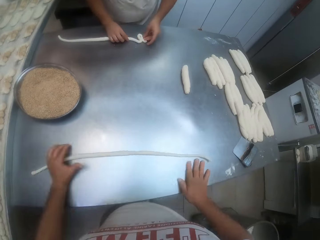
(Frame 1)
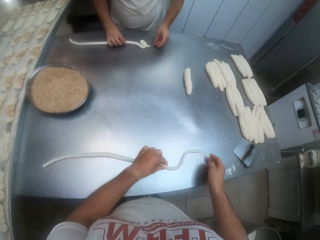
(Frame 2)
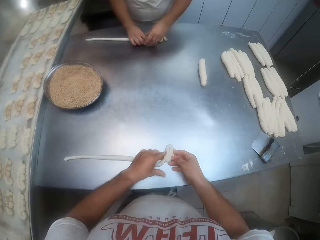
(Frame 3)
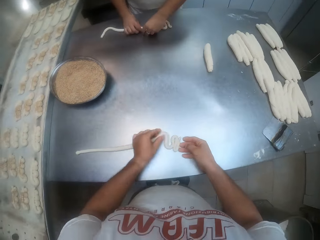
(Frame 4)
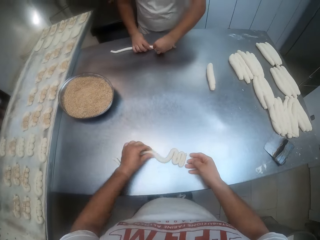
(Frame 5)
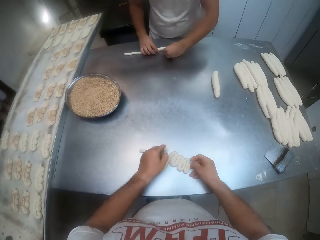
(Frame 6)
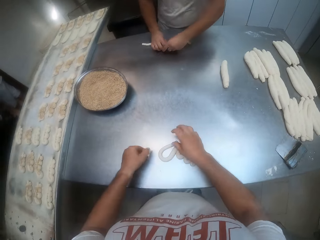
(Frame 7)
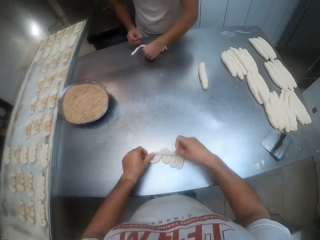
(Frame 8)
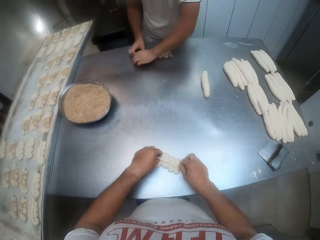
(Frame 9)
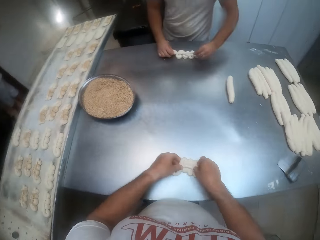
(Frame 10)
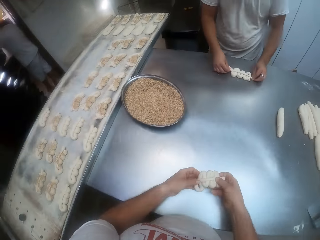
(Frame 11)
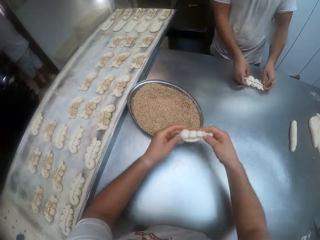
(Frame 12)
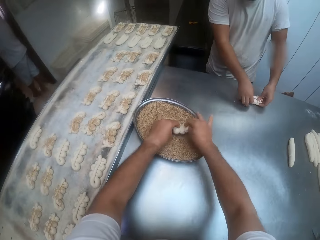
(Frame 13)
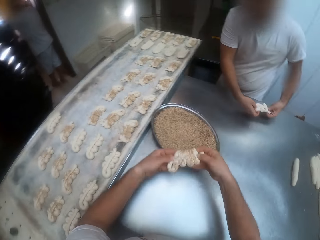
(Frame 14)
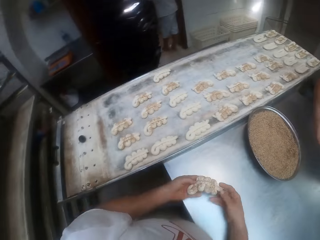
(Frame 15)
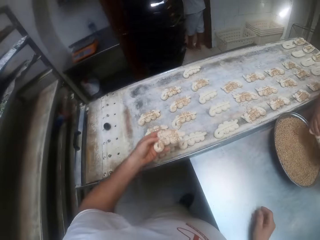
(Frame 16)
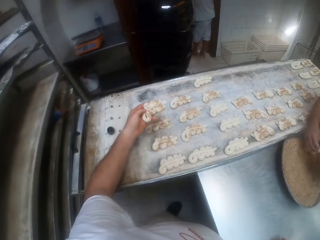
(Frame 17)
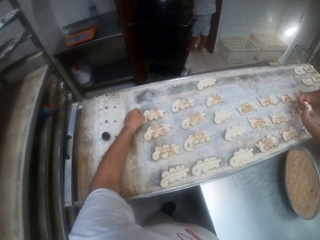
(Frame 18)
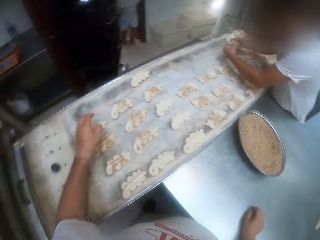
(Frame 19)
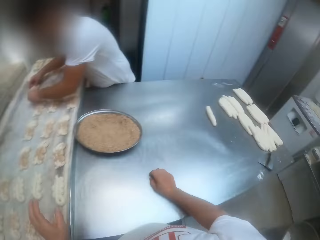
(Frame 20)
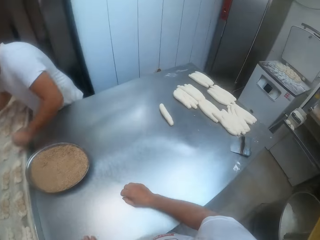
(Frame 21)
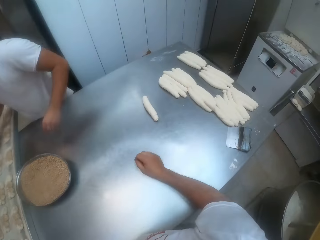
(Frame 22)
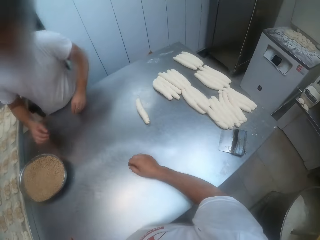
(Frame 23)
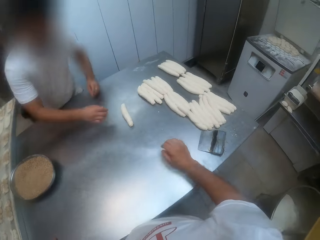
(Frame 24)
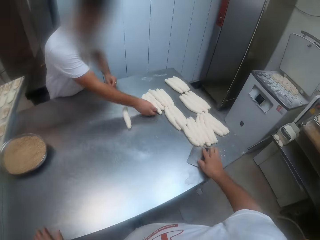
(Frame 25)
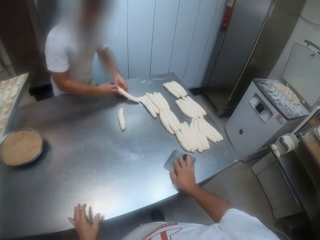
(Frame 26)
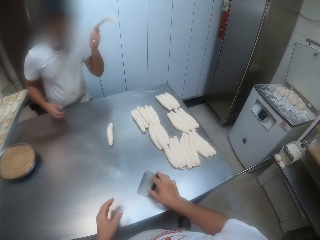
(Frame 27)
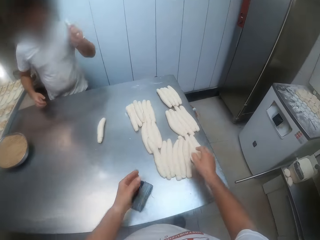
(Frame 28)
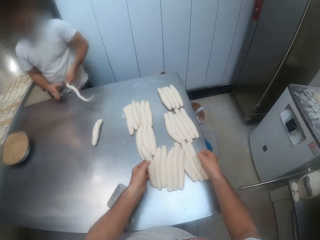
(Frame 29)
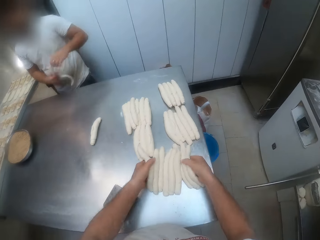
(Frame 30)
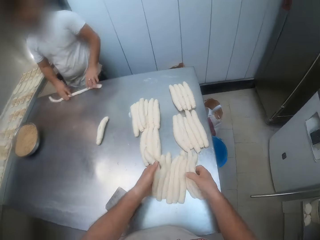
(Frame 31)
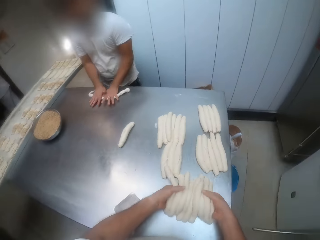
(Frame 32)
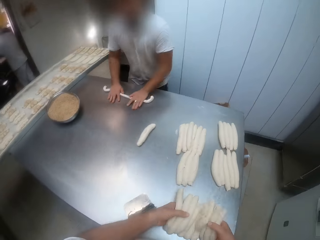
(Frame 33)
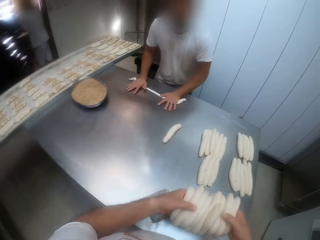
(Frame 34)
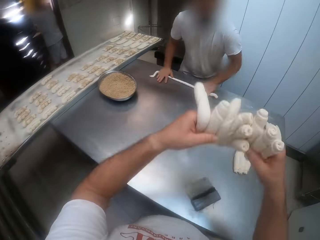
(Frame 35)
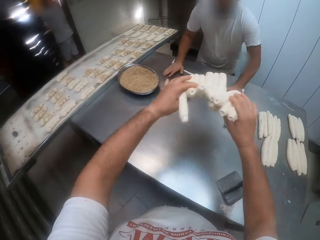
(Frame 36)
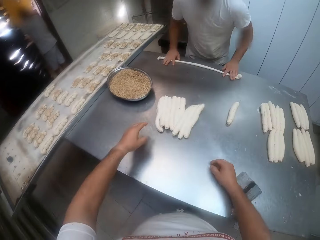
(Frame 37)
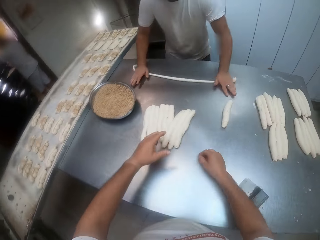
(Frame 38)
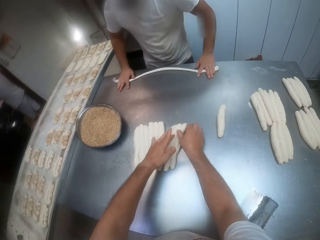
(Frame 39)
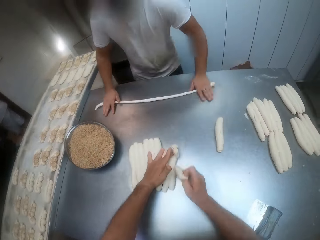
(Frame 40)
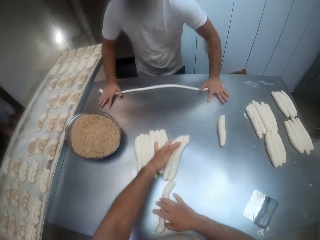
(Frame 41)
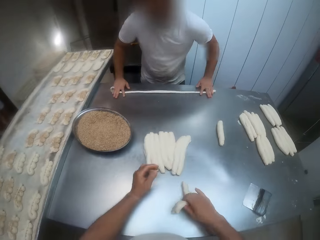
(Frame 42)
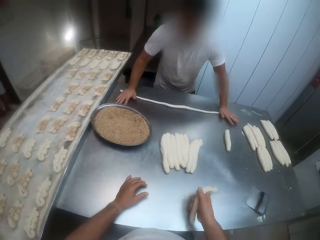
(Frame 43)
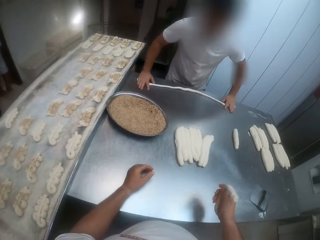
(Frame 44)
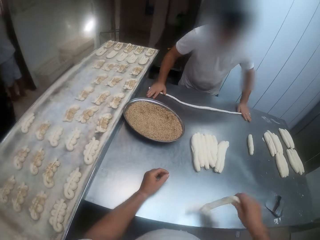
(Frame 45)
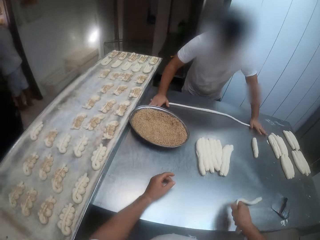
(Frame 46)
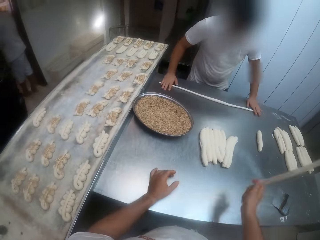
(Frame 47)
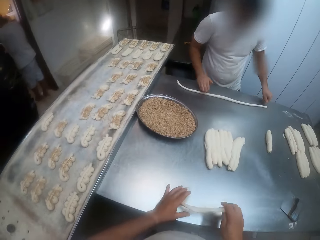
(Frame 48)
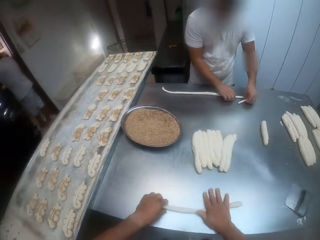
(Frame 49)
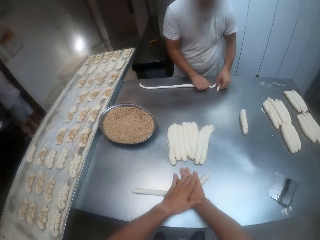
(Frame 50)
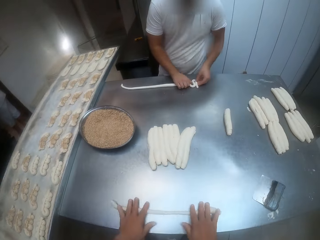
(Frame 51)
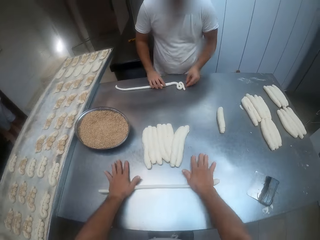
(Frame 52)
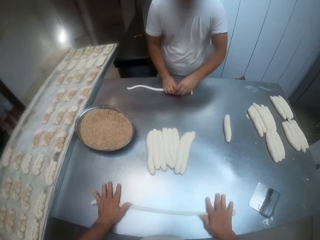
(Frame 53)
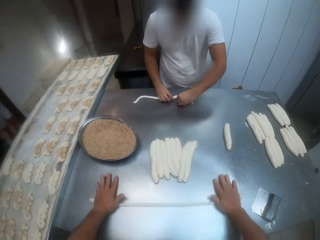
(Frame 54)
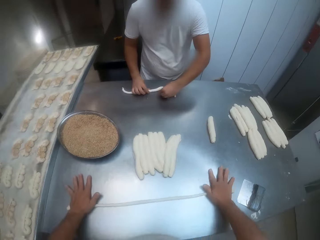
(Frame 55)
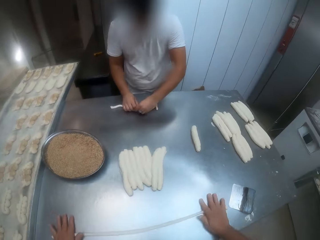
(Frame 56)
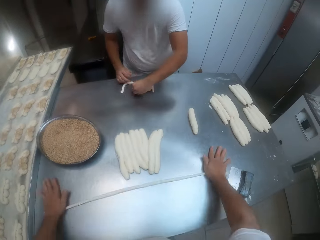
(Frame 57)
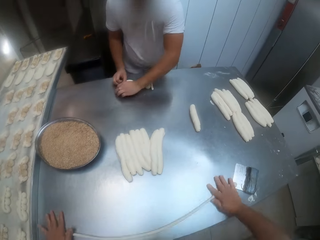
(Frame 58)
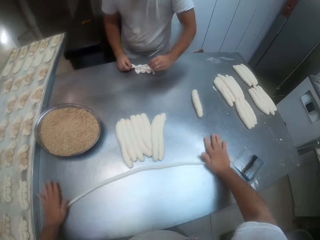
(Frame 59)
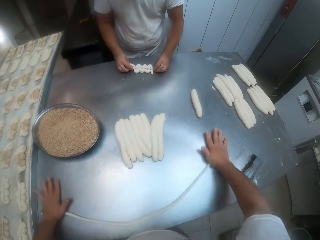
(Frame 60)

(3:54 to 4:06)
The camera wearer lifts the dough from the table with both hands. He dips the dough into the tray of toppings with both hands. The man lifts the dough from the table with both hands and dips the dough into the tray of toppings with both hands. The camera wearer places the dough on the tray with his left hand. The man places the dough on the tray with both hands and takes a dough from the table with his right hand. The camera wearer moves the knife with the right hand. He takes some doughs from the table with both hands. The man rolls the dough on the table with both hands. The camera wearer throws the doughs on the table with both hands. He takes a dough from the doughs with his right hand. He rolls the dough on the table with both hands.

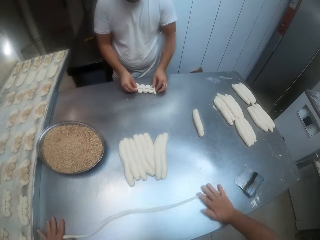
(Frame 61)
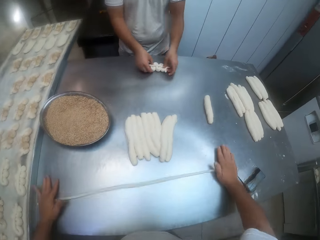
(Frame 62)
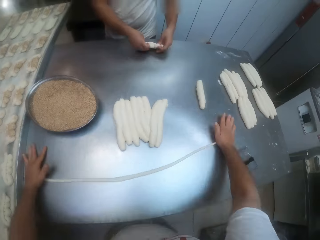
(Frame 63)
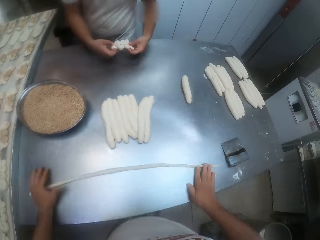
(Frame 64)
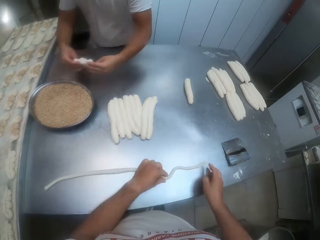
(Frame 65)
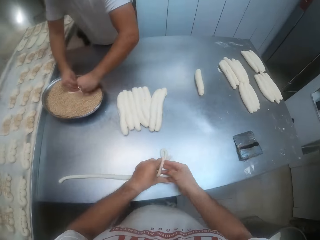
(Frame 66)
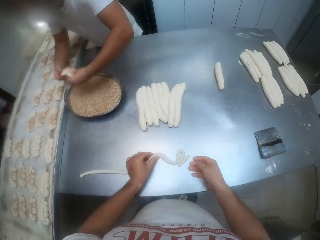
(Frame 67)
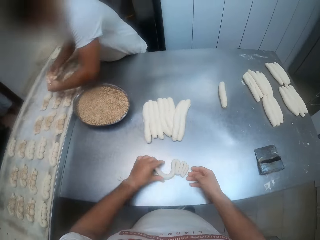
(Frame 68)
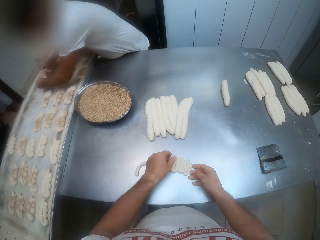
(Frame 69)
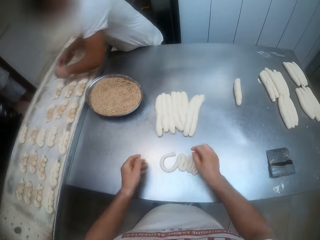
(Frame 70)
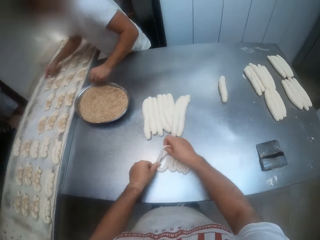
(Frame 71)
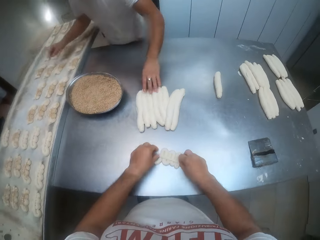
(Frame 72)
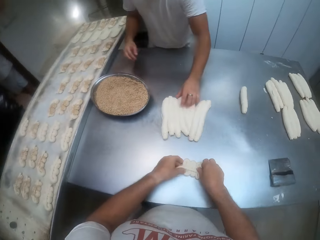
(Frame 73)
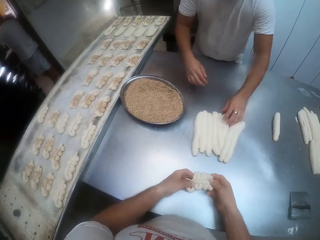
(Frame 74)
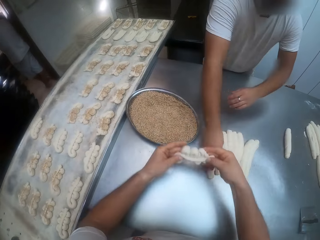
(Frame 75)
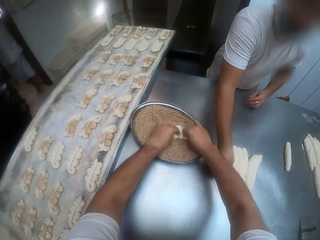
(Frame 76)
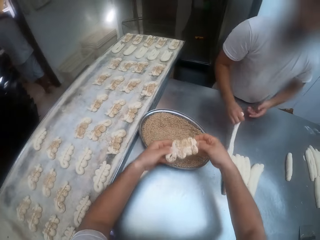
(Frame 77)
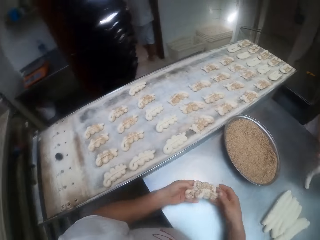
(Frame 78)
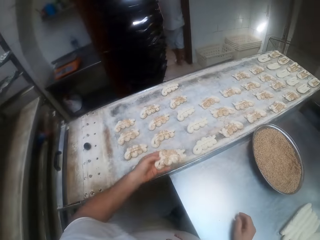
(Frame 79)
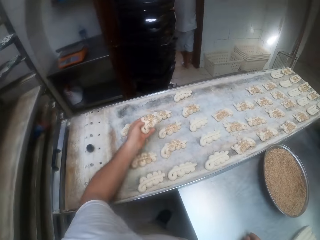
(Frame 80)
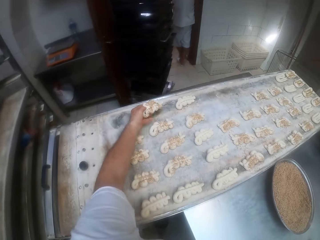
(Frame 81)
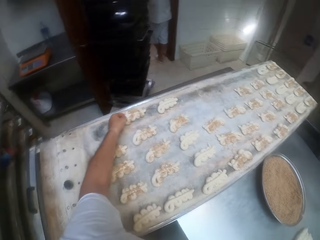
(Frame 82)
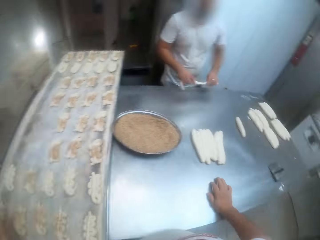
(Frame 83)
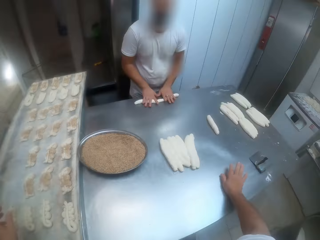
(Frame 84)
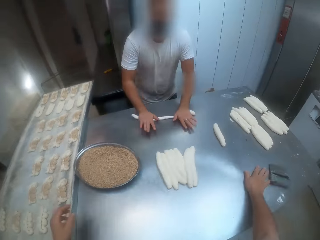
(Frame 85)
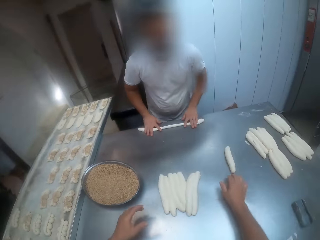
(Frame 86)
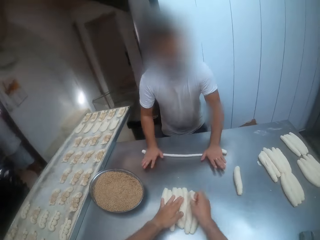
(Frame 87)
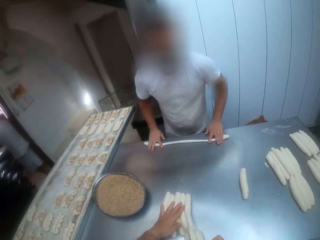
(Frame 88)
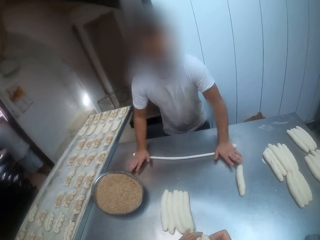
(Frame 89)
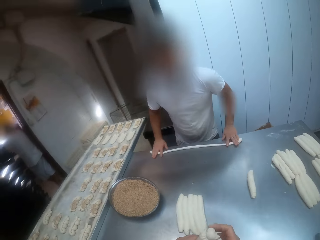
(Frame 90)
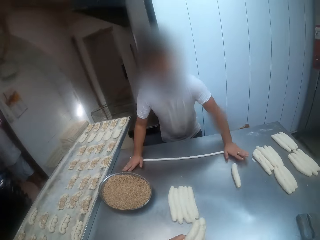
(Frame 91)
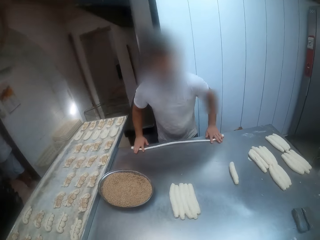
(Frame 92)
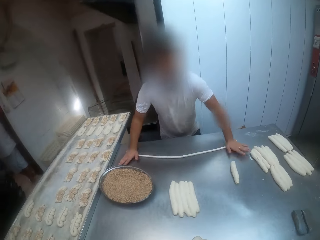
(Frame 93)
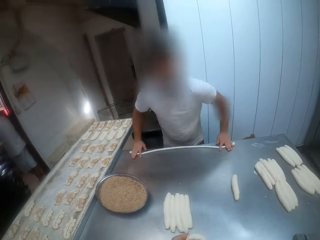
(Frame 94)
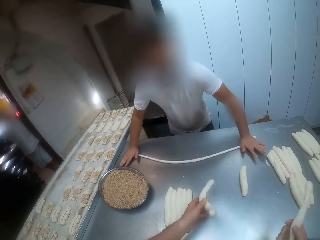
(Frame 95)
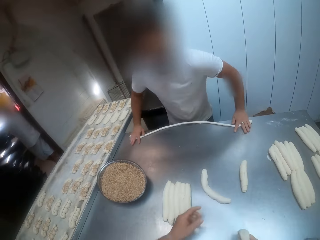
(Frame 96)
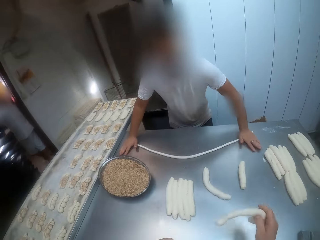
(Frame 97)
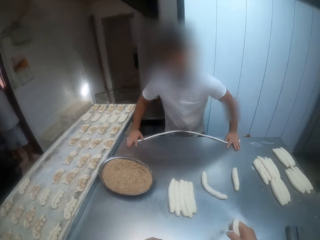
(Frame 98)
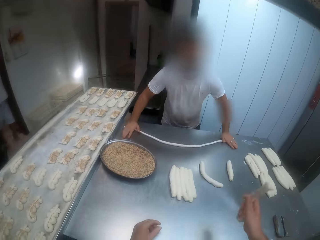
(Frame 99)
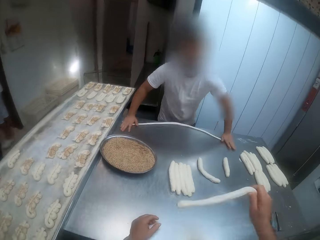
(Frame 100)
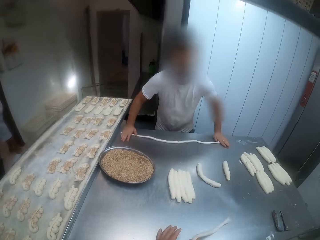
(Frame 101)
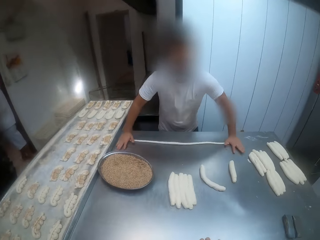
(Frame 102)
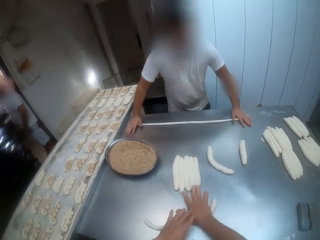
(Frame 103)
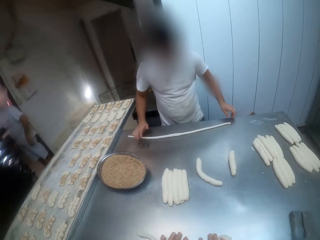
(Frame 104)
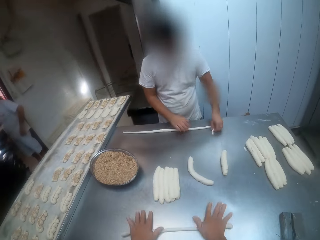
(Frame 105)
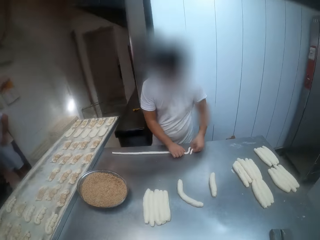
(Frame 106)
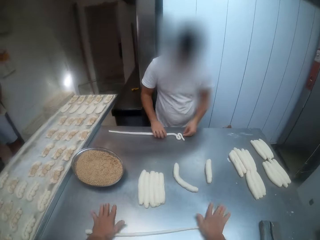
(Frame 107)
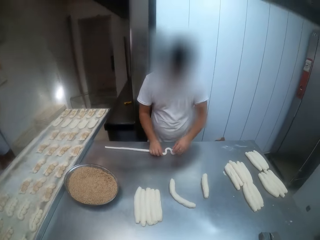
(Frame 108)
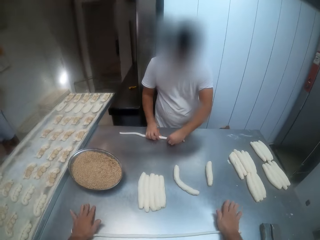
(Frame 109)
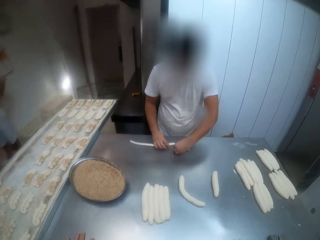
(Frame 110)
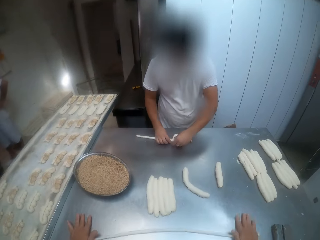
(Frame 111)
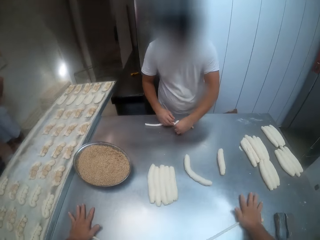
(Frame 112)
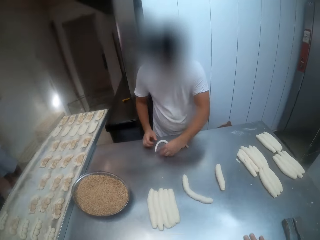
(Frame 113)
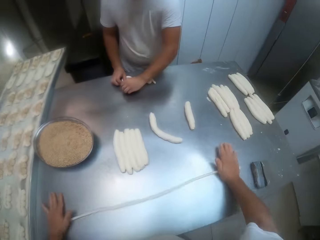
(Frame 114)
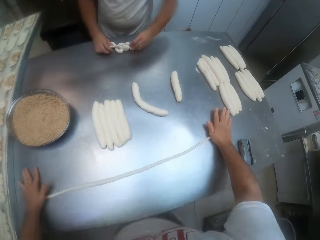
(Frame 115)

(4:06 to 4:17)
A man picks a dough, dips the dough into the tray of toppings with both hands, and places the dough on the tray with both hands. The camera wearer picks the dough. He dips the dough into the tray of toppings with both hands. The man takes a dough from the table with his right hand. The camera wearer places the dough on the tray with his left hand. The man rolls the dough on the table with both hands. The camera wearer takes two doughs from the table with his right hand. He holds a dough with his right hand. He rolls the dough on the table with both hands.
